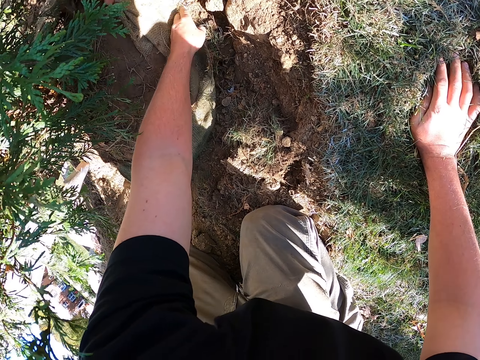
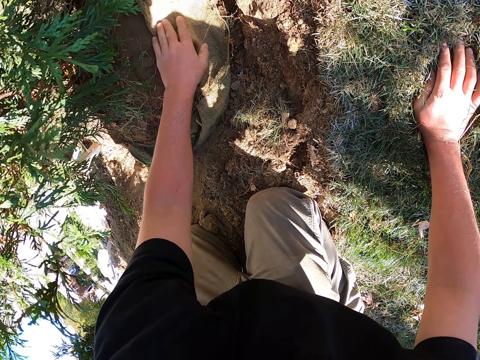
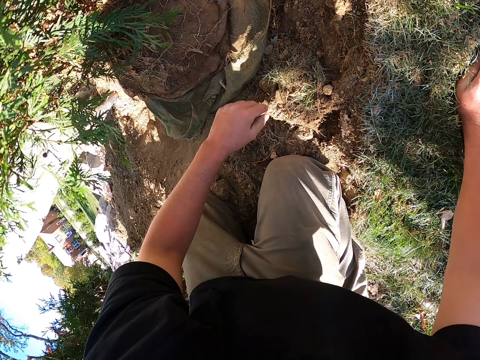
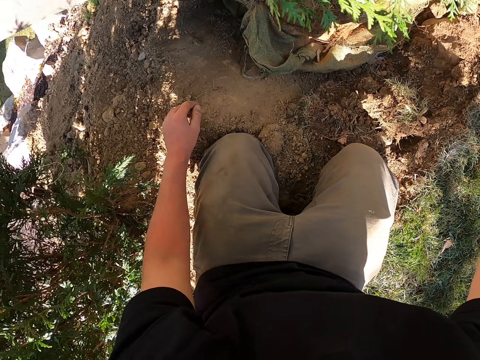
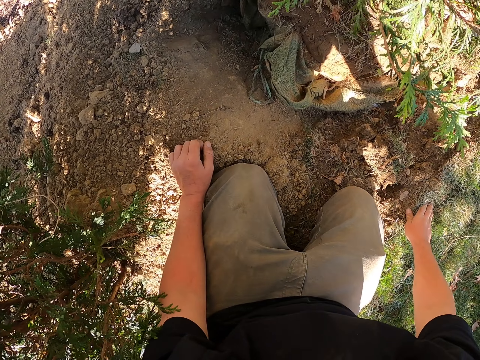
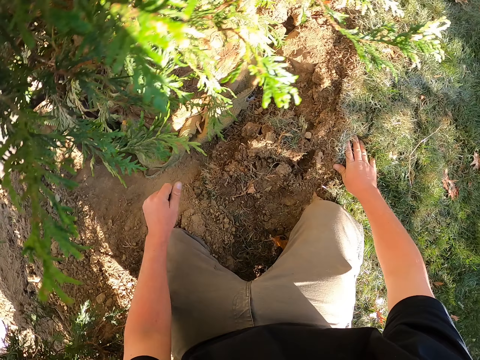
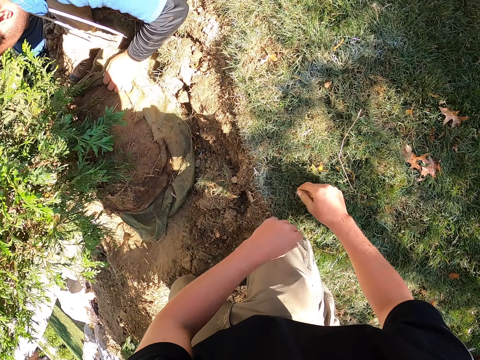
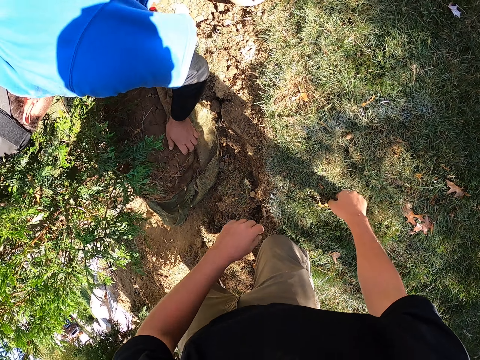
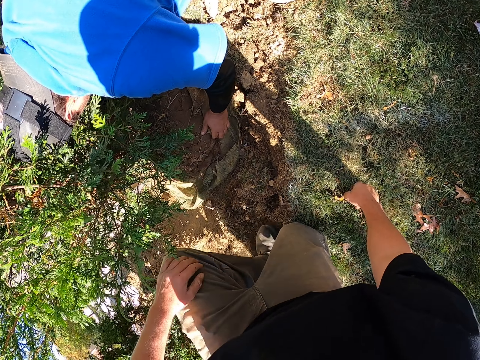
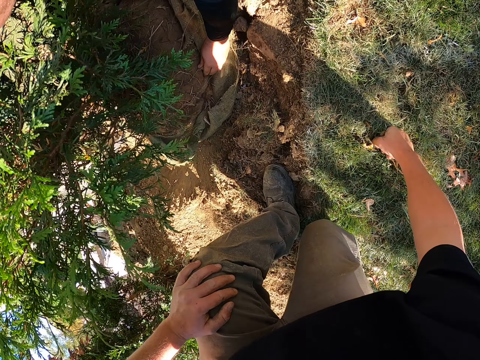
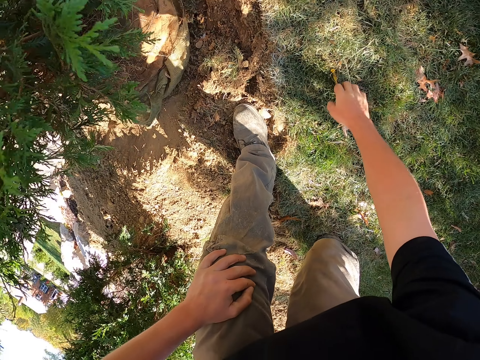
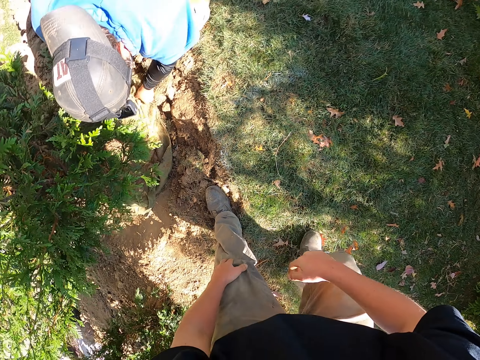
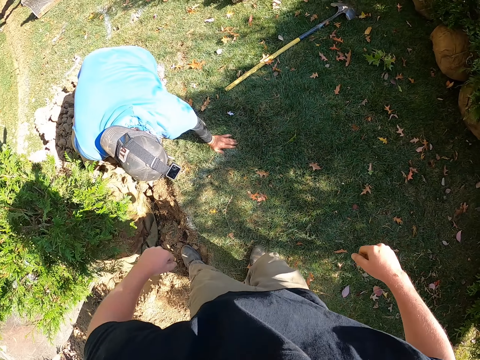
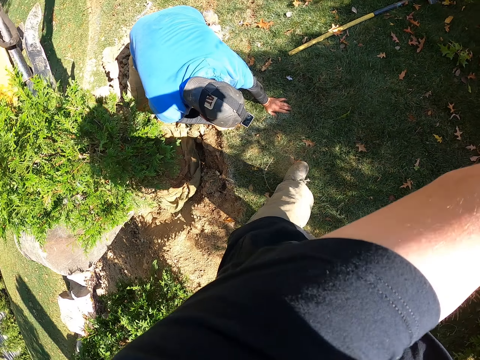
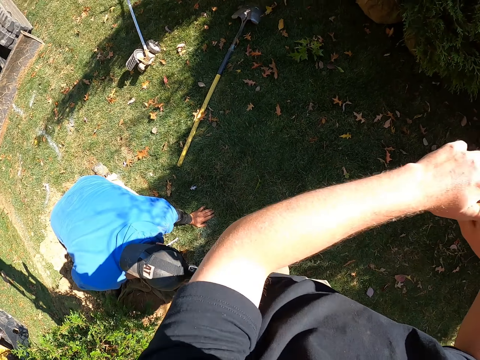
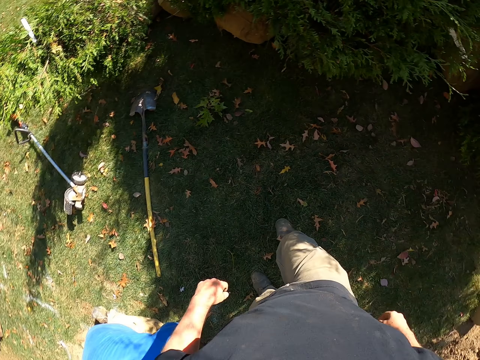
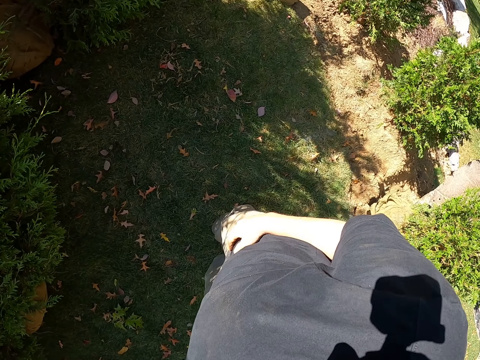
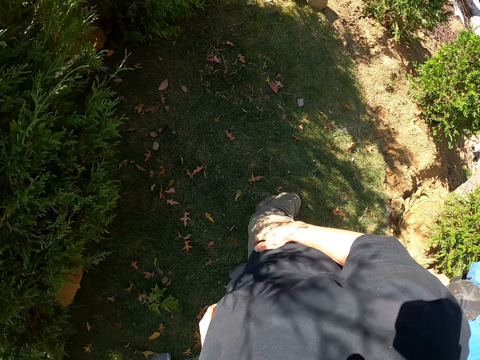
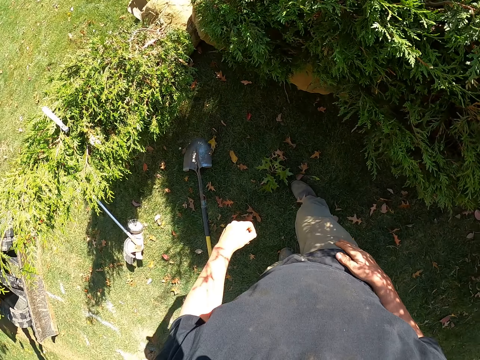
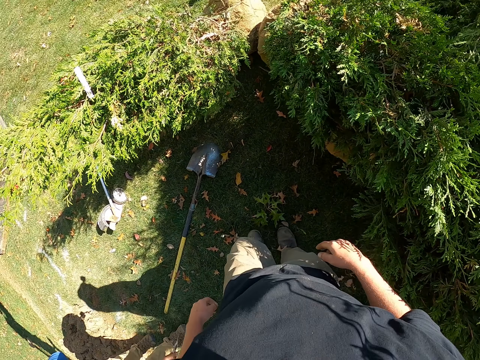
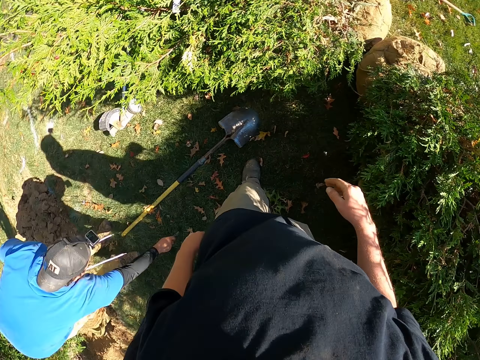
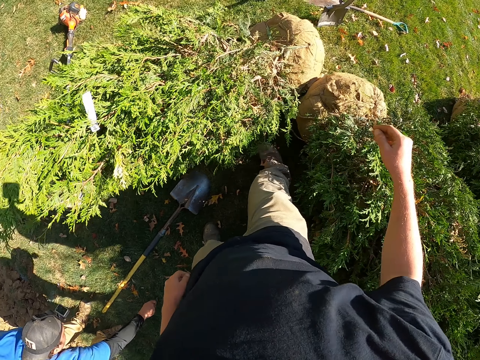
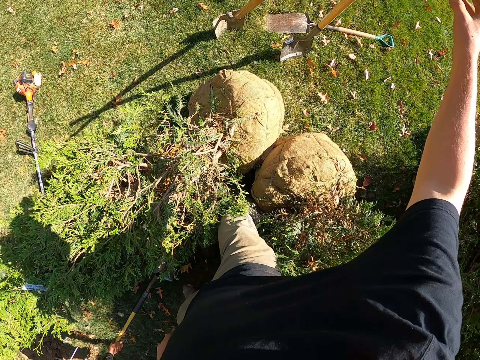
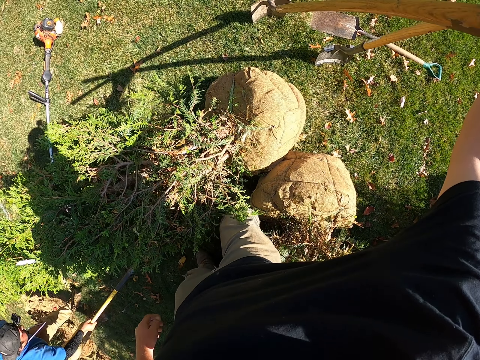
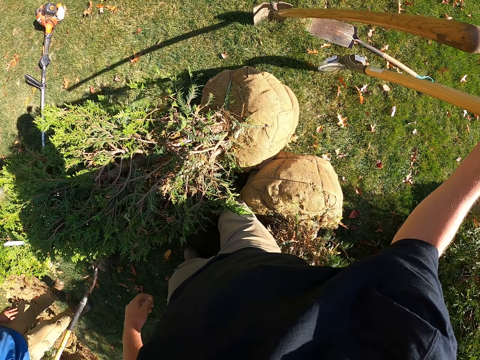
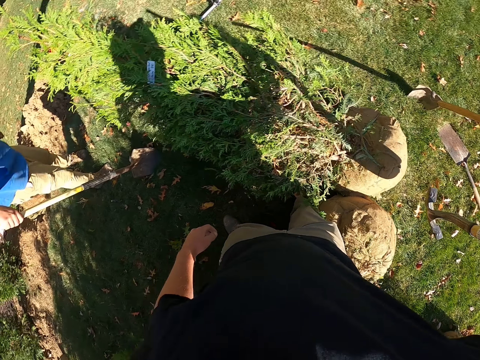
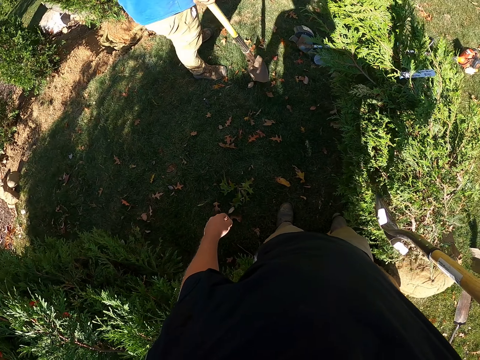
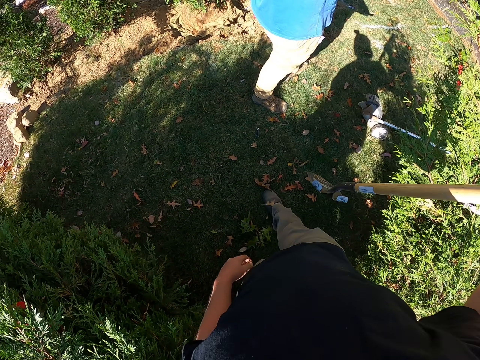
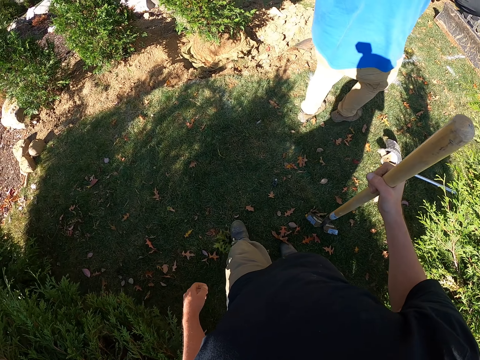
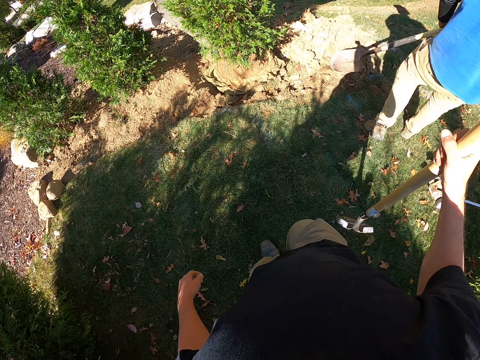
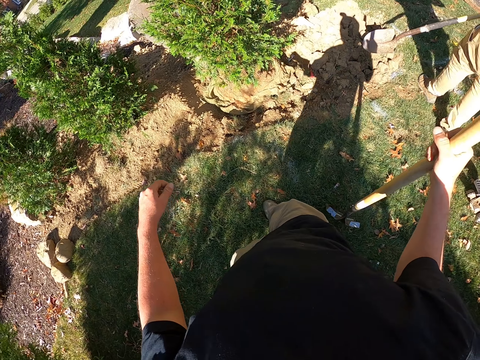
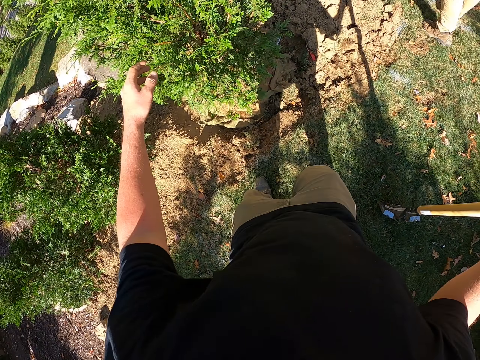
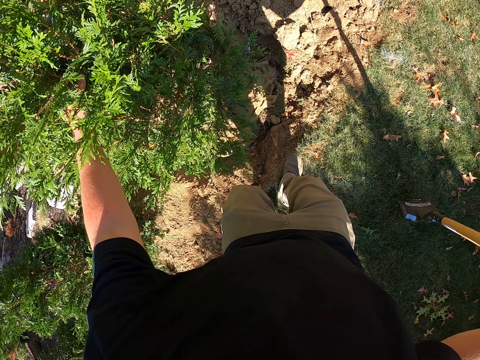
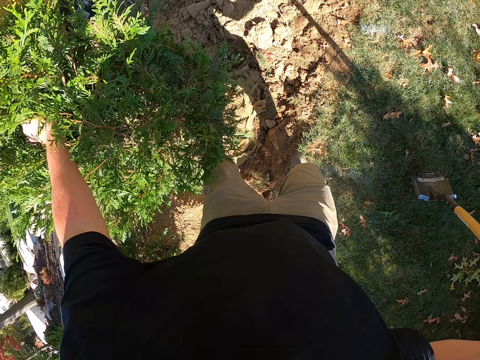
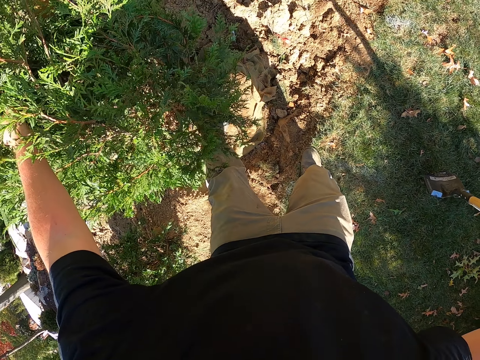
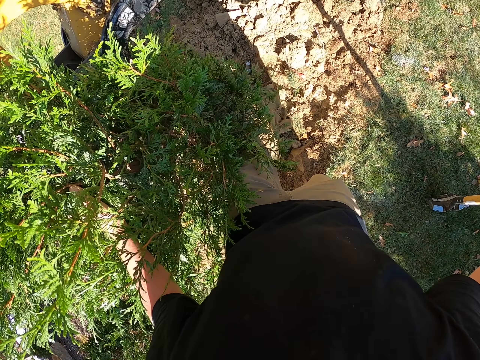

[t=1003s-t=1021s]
The camera wearer looks around. They stand up, hold the thigh, raise the hand and walk around. They take a spade and walk around. They move a plant and hold the plant.

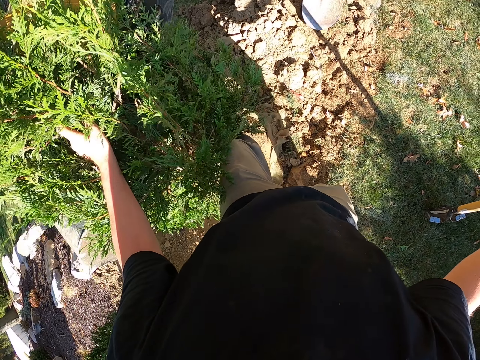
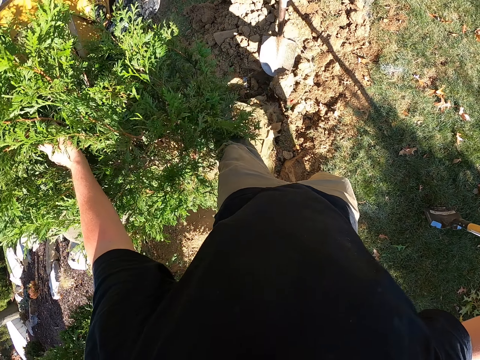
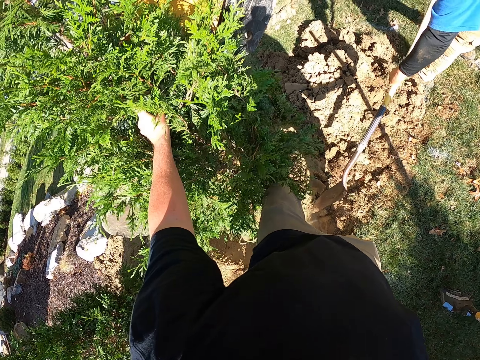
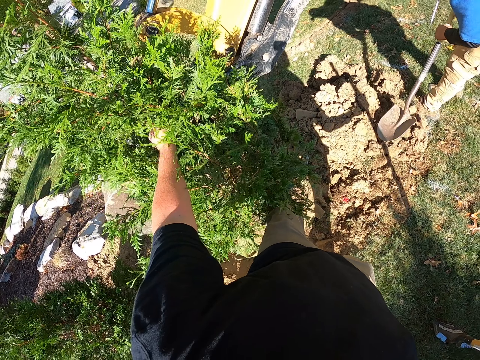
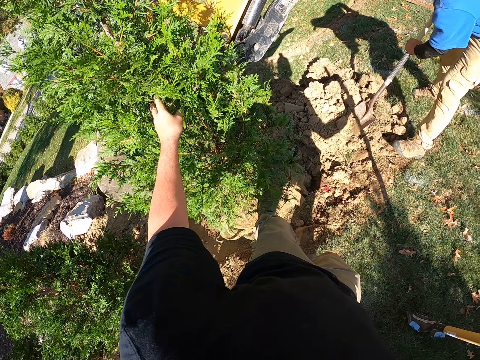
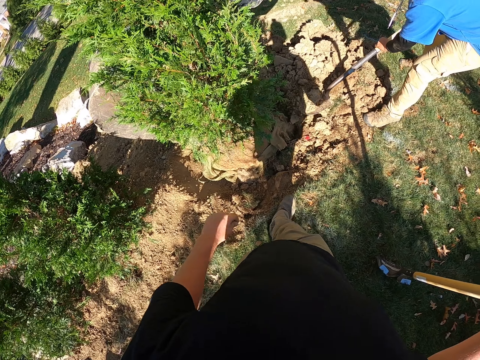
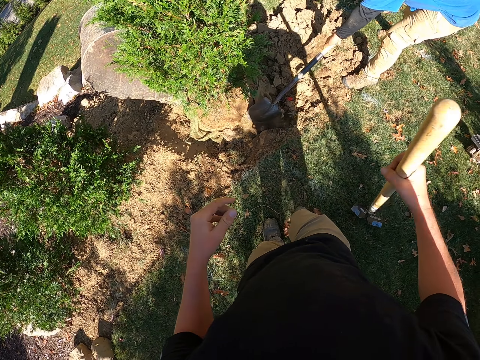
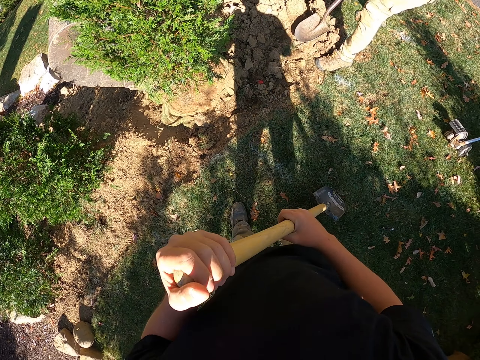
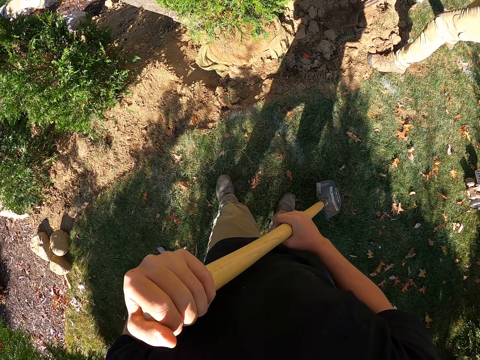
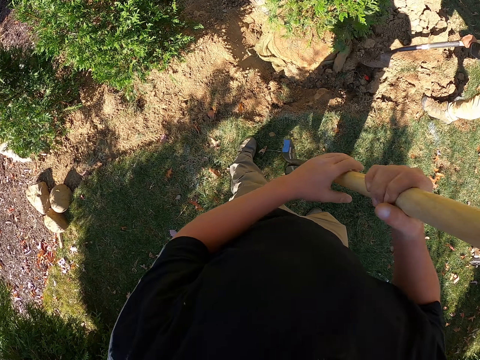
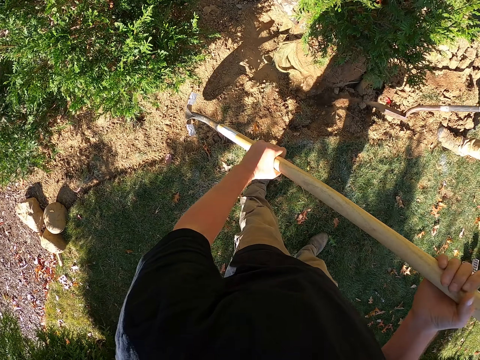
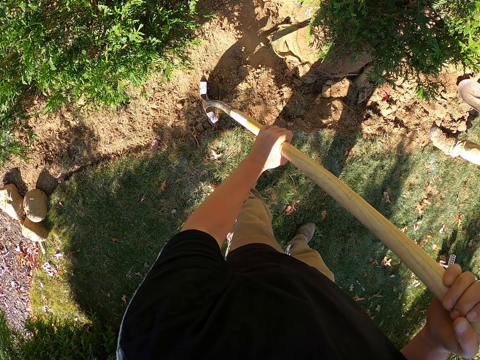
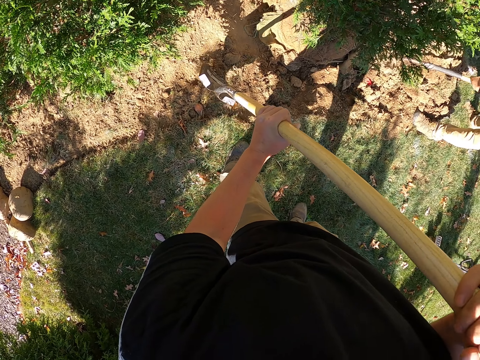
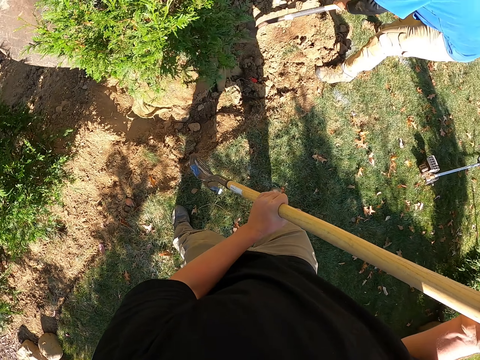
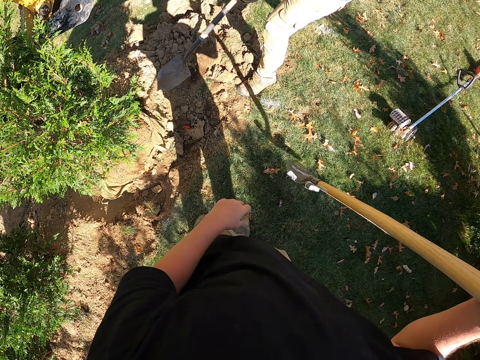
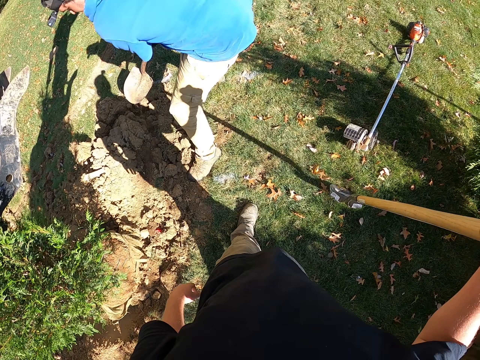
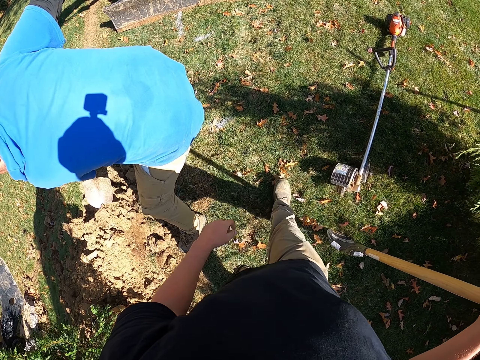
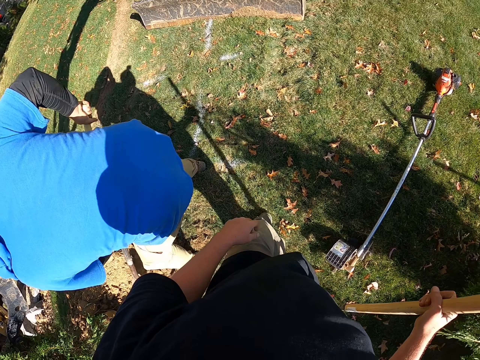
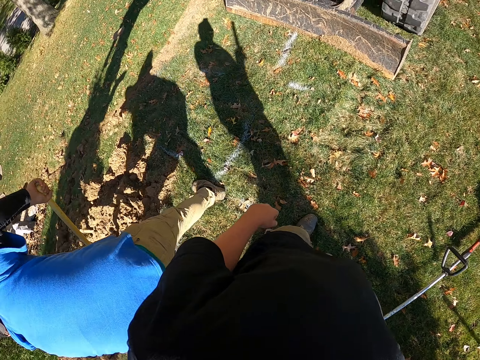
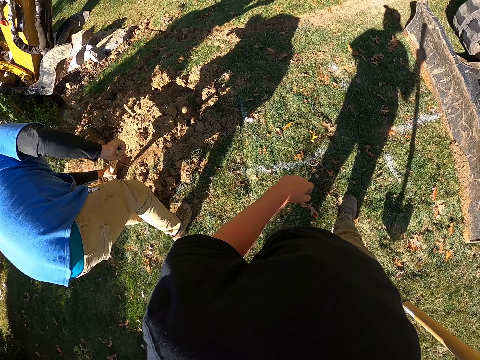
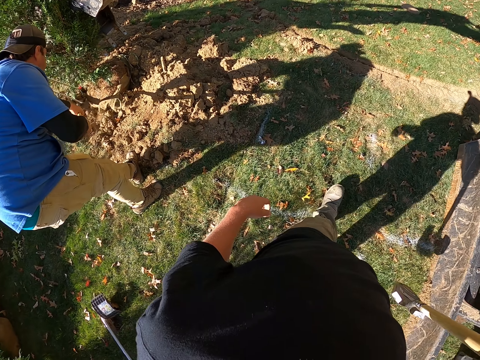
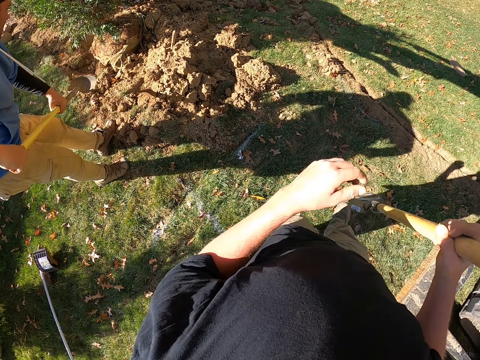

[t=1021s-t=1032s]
The camera wearer holds a spade with both hands. They move the soil with the spade. They place the spade on the soil. They move around.
